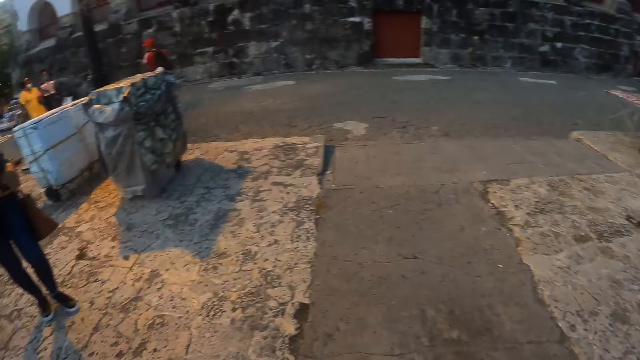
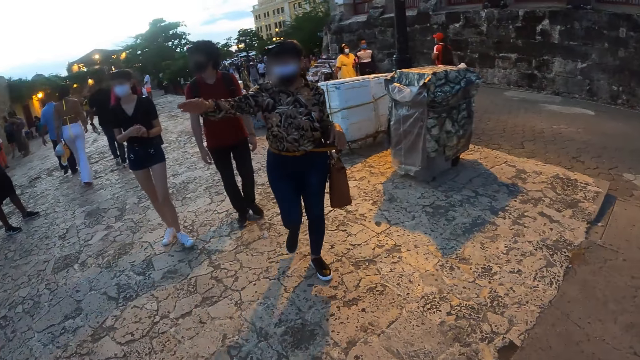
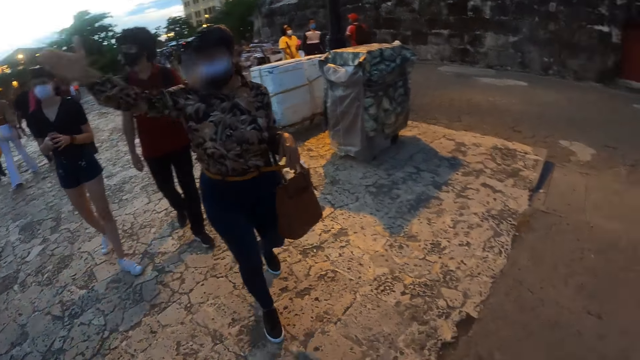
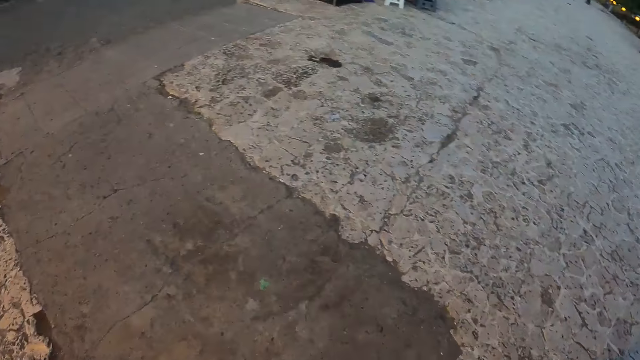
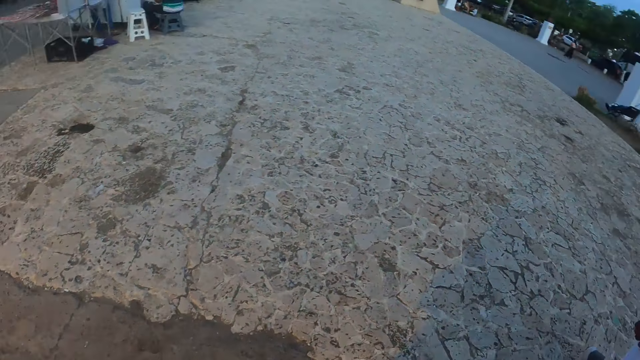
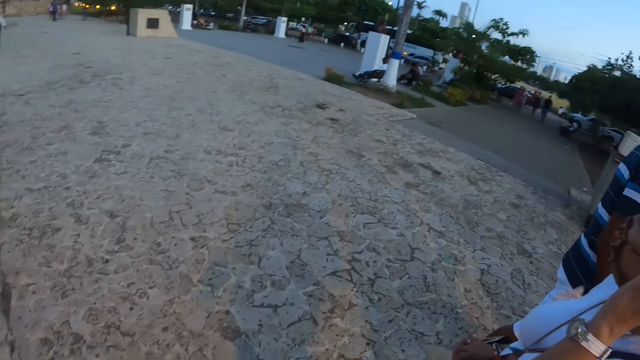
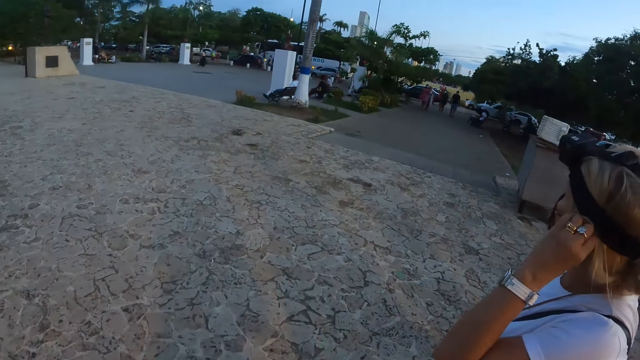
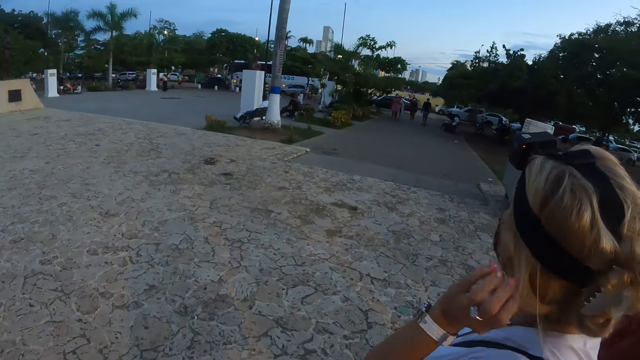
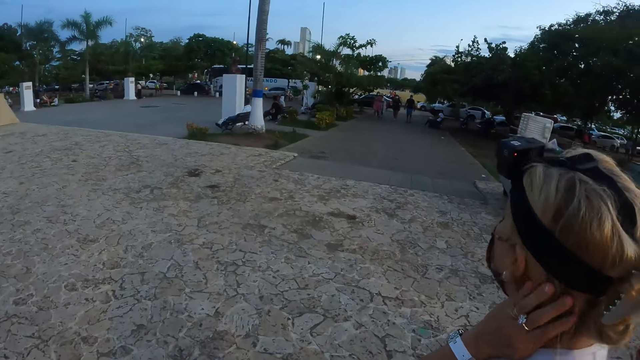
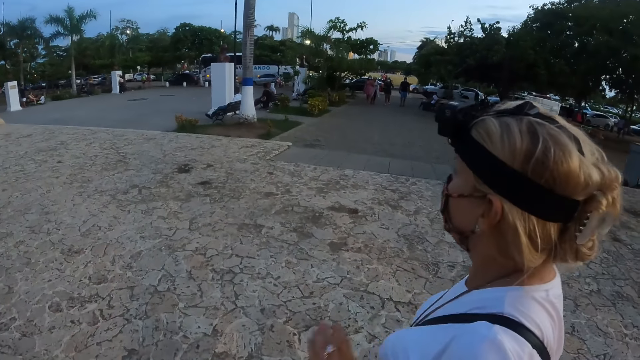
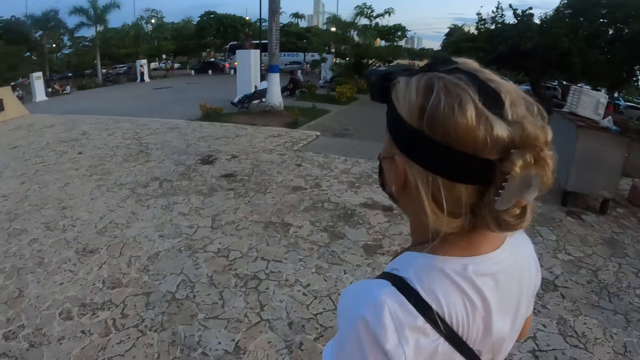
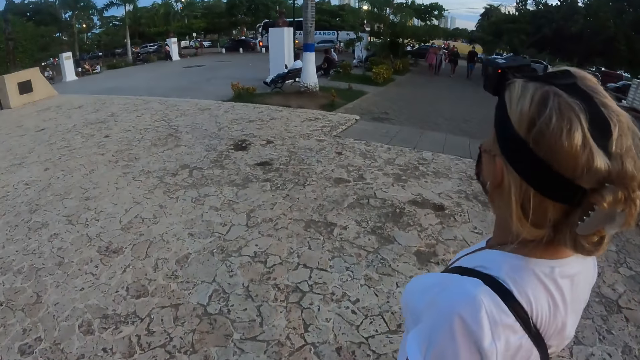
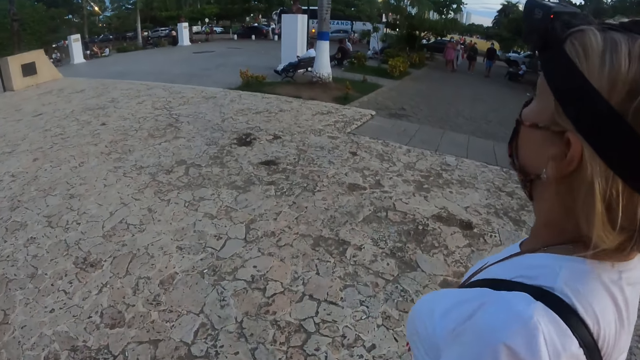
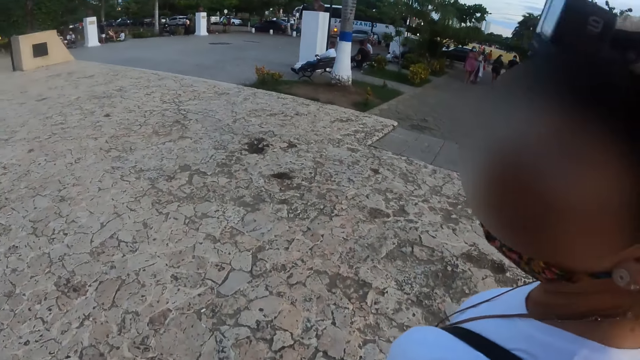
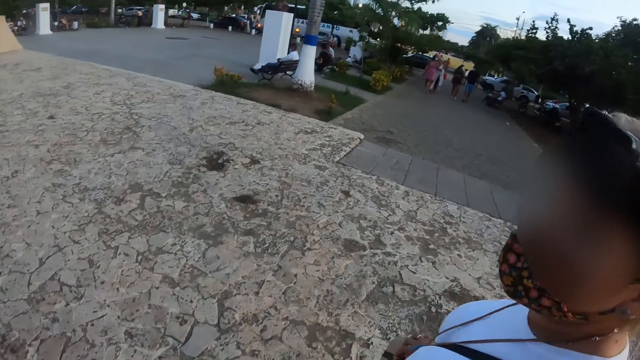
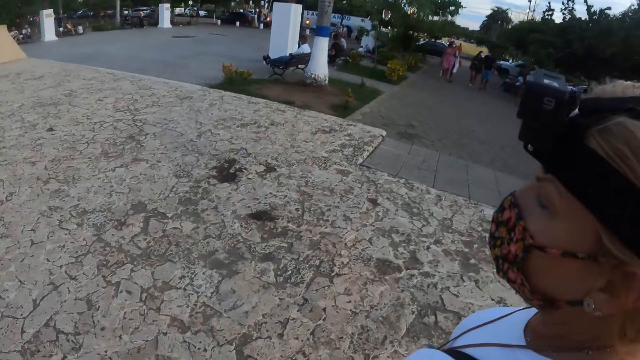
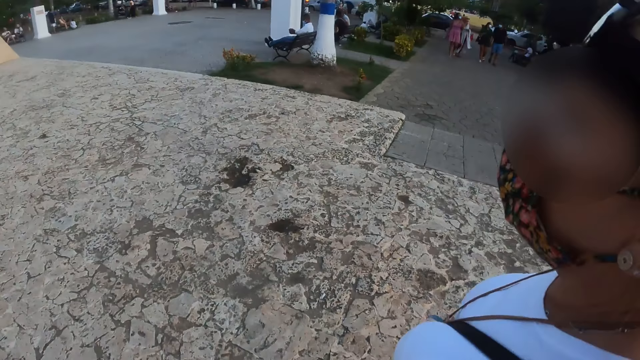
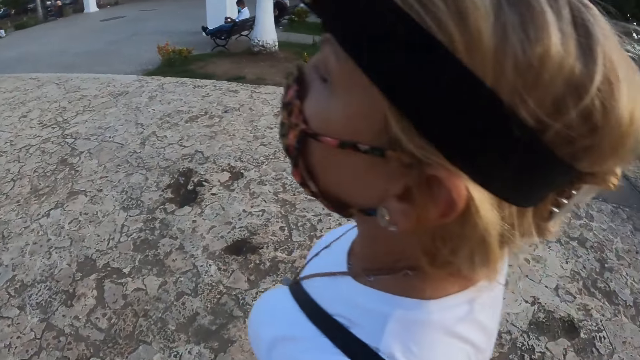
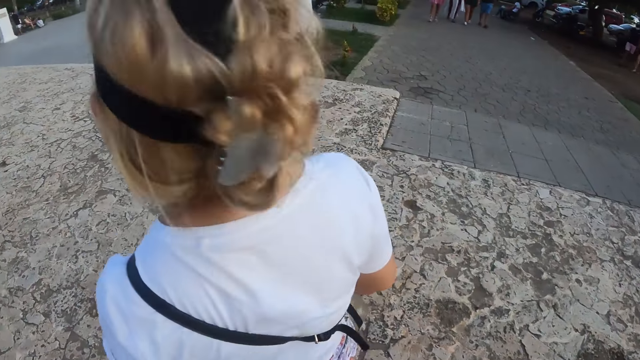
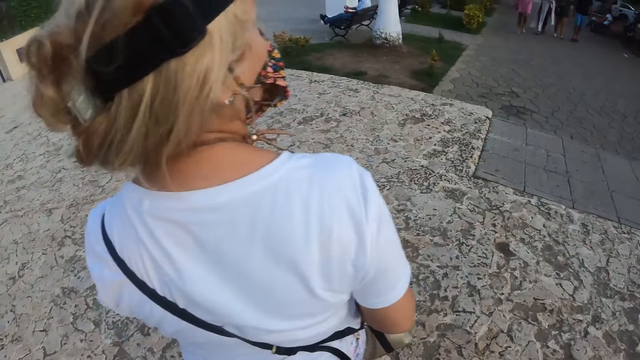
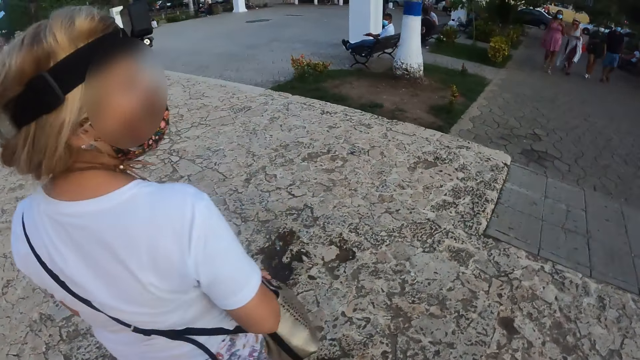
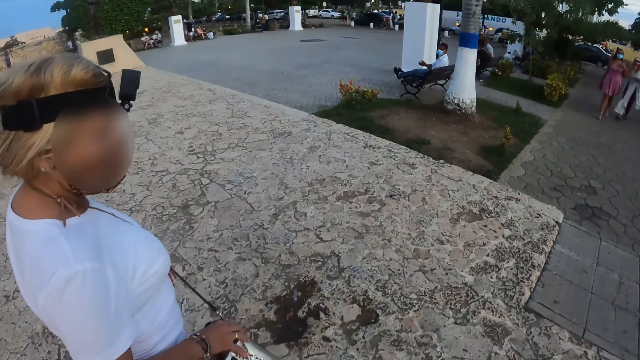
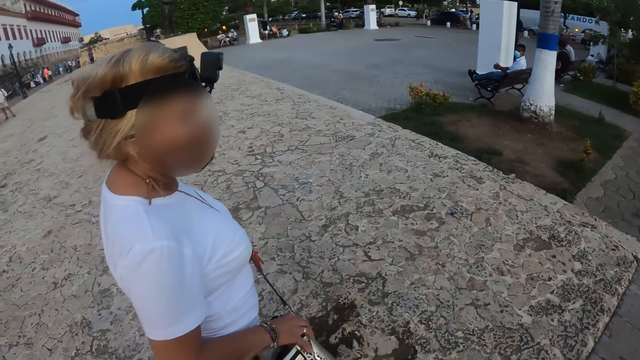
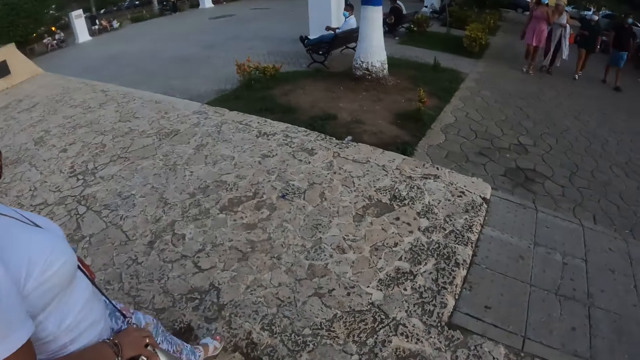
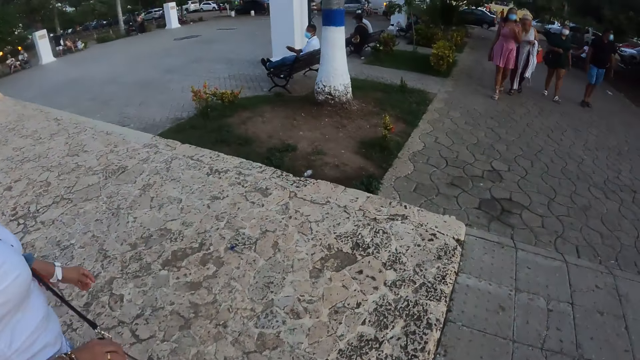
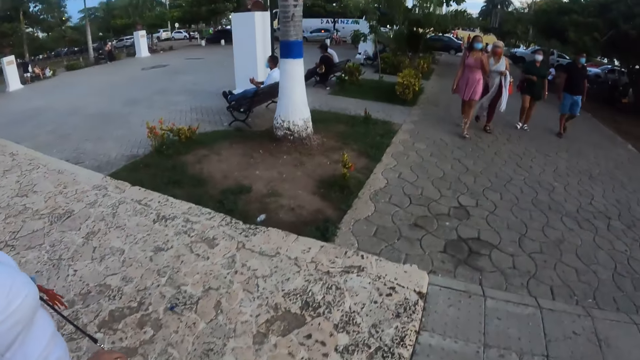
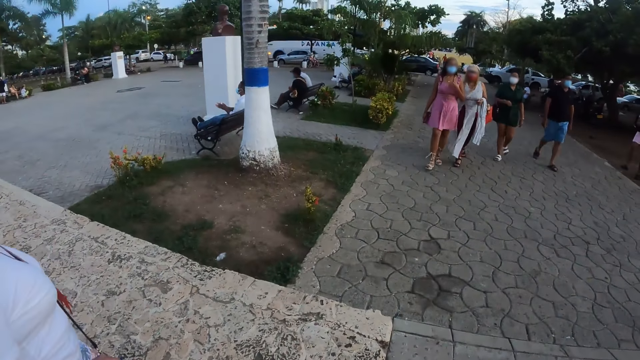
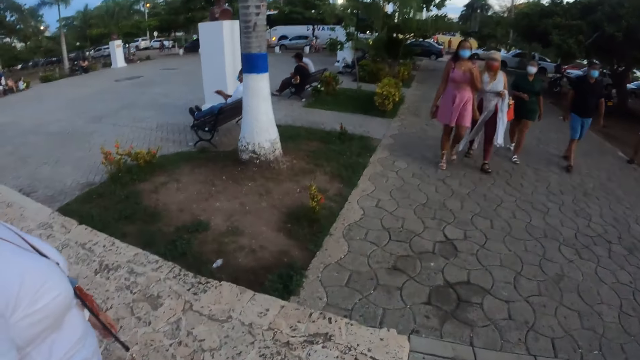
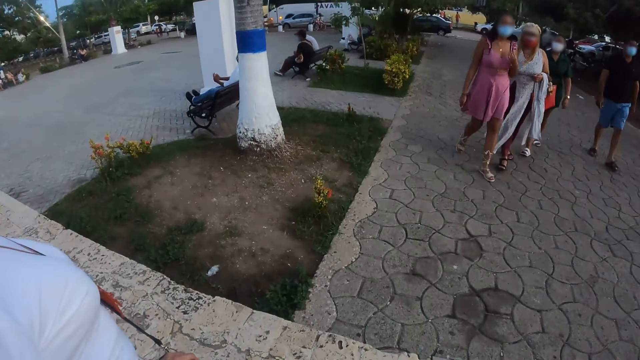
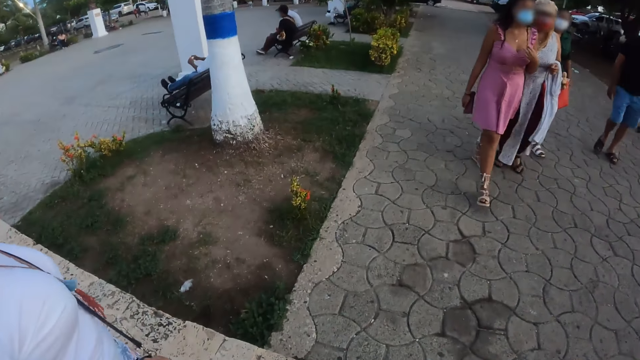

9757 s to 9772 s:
The camera wearer looks around. A person moves a hand. The camera wearer looks around. They look around again. Another person touches a hair. The other person walks around, moves a head, walks around, turns, and walks around.

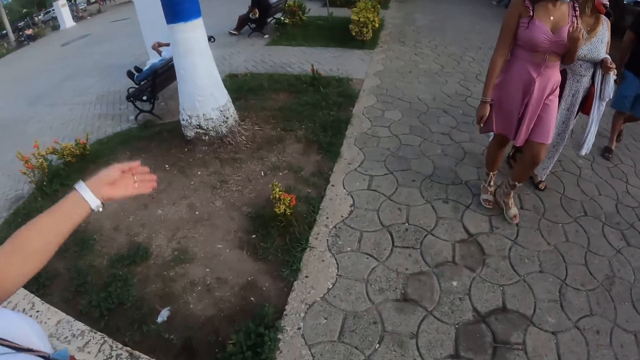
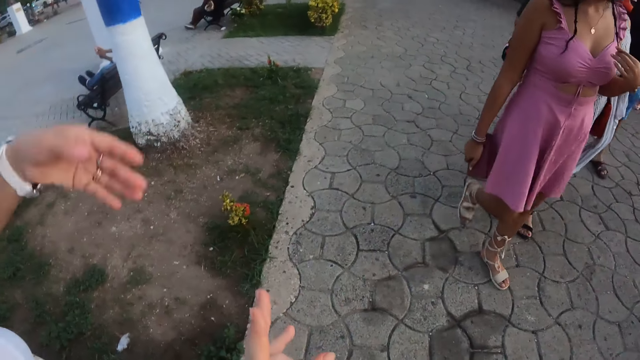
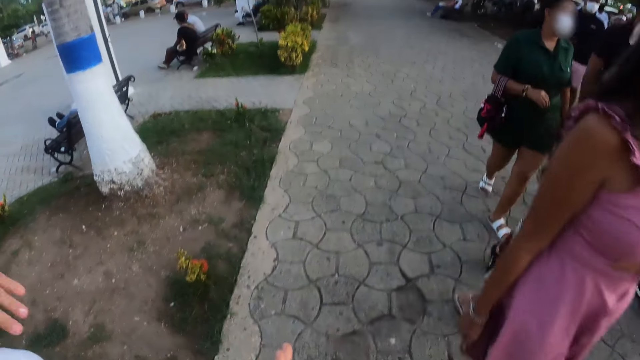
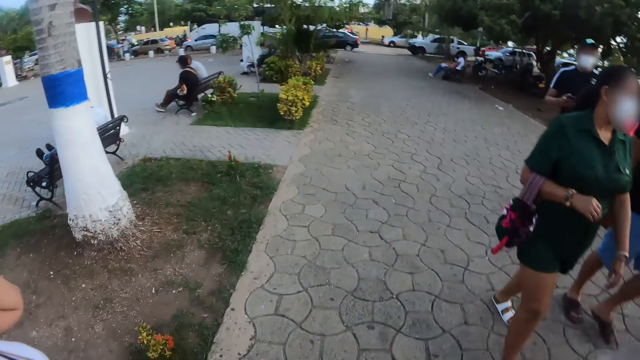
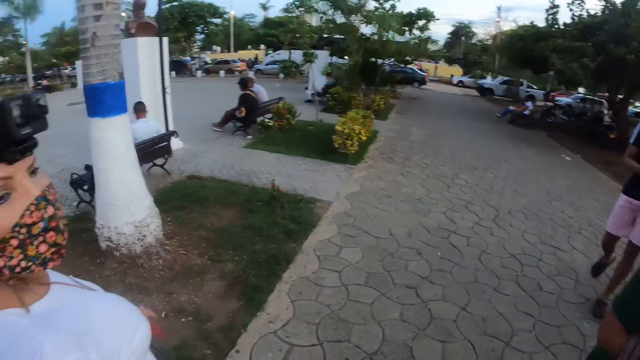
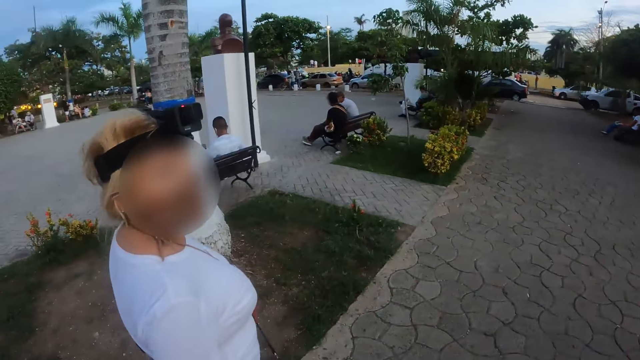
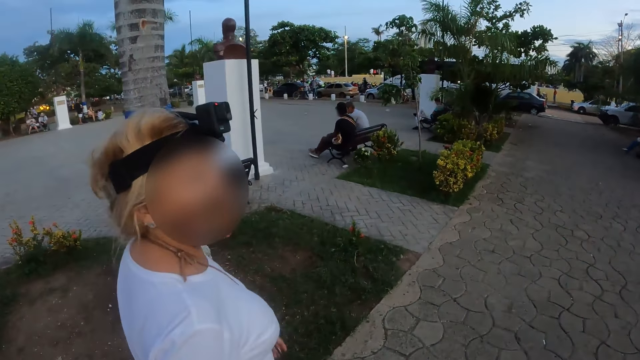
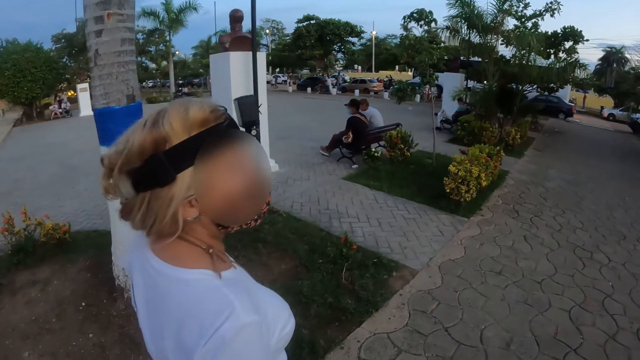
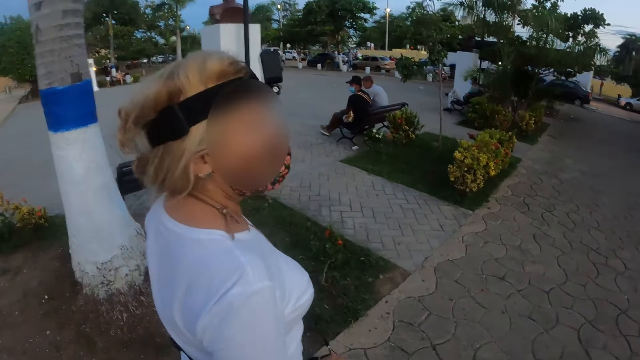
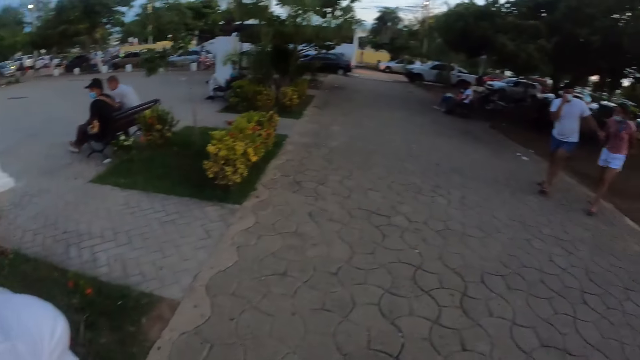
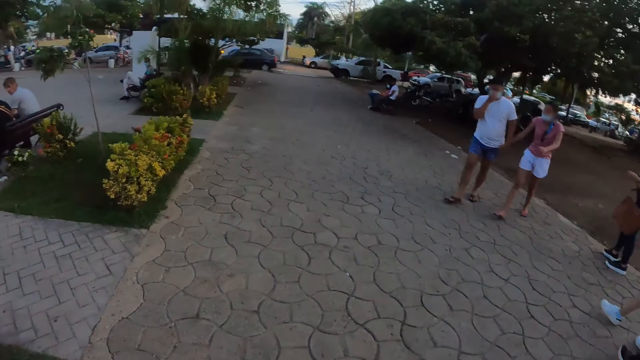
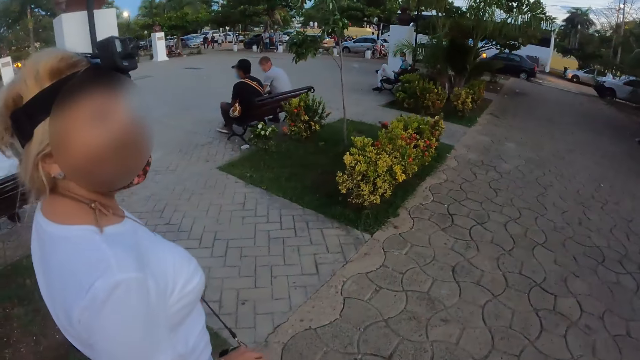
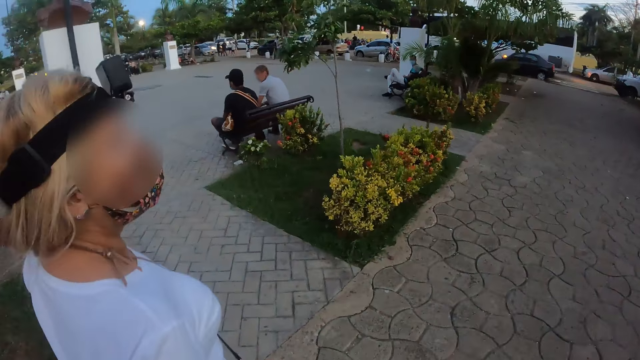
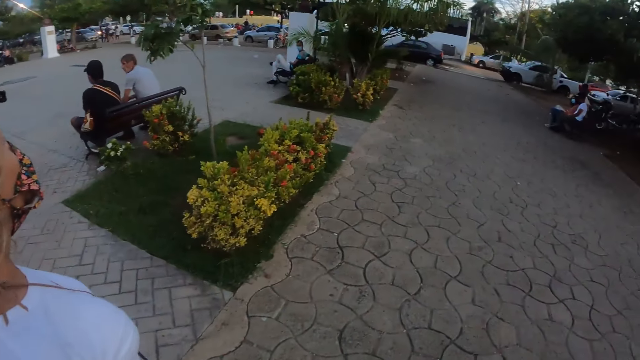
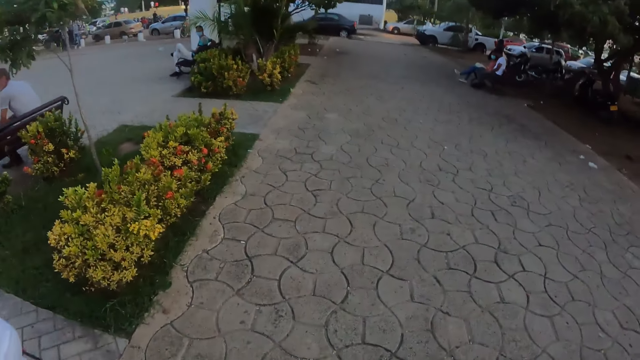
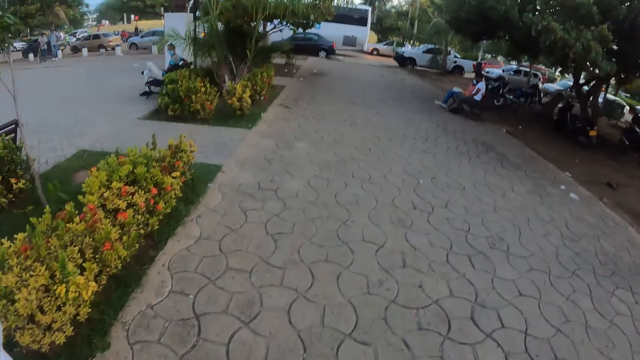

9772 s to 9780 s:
A woman moves a hand, walks on the road, and talks to the camera wearer. The camera wearer walks on the road. They look around. They look around again. The woman walks around.
